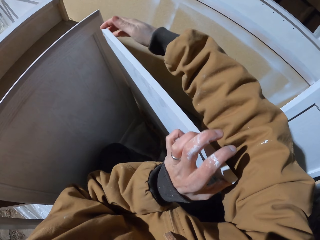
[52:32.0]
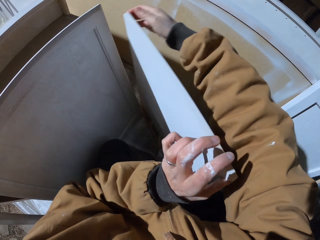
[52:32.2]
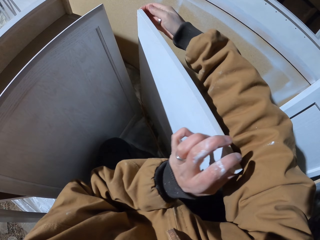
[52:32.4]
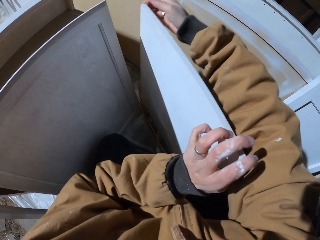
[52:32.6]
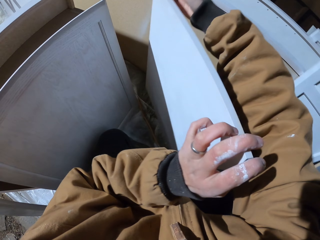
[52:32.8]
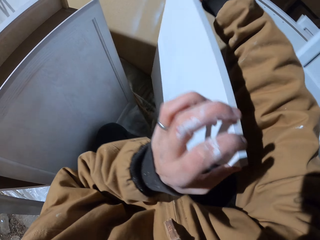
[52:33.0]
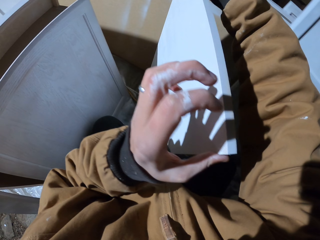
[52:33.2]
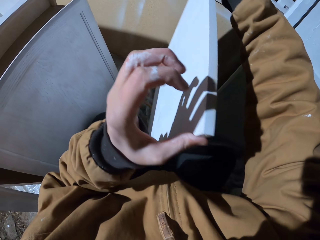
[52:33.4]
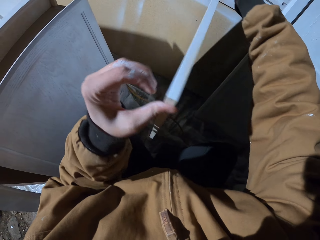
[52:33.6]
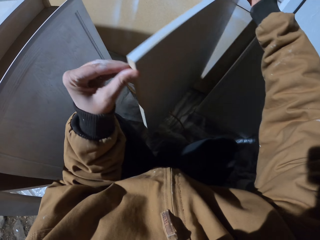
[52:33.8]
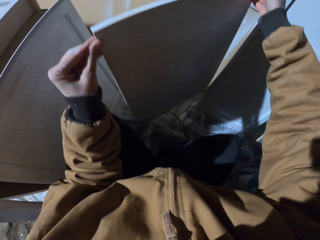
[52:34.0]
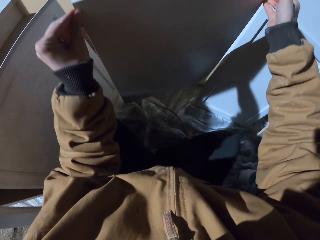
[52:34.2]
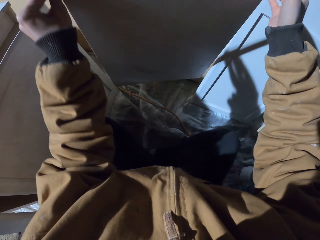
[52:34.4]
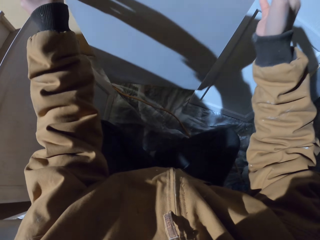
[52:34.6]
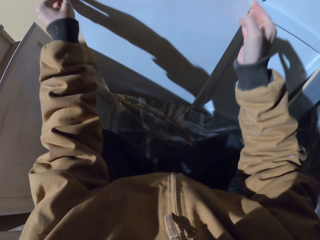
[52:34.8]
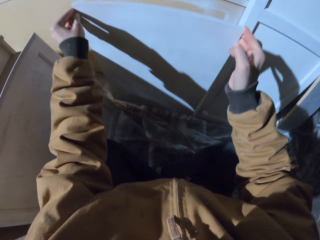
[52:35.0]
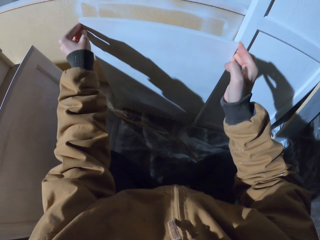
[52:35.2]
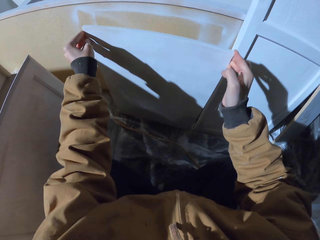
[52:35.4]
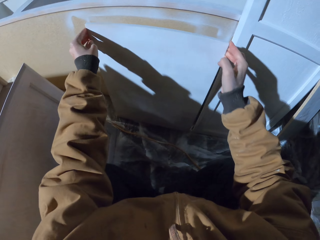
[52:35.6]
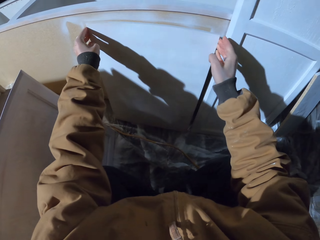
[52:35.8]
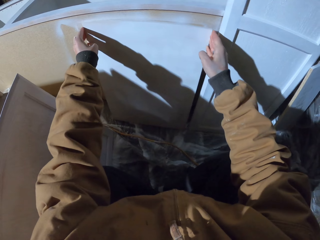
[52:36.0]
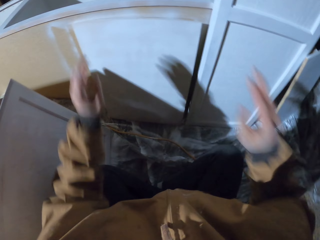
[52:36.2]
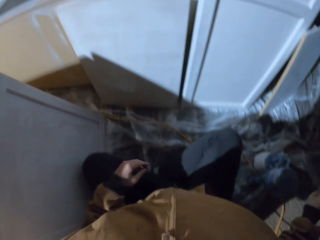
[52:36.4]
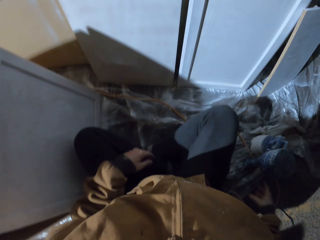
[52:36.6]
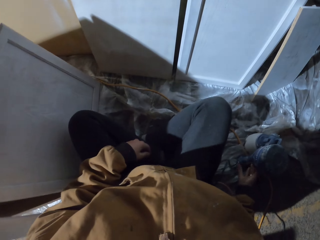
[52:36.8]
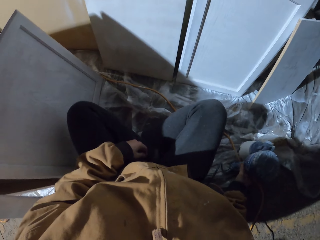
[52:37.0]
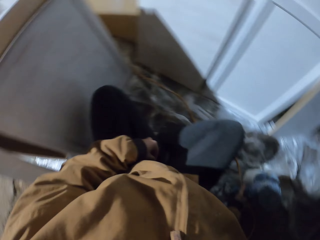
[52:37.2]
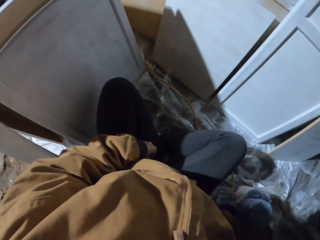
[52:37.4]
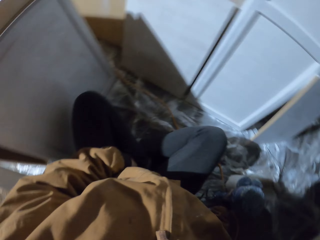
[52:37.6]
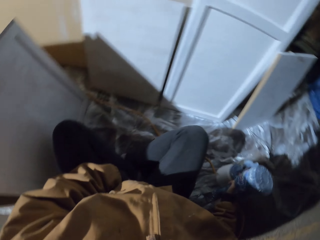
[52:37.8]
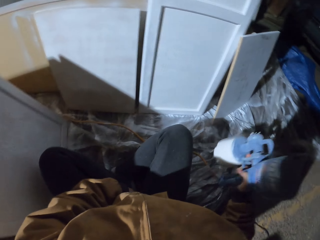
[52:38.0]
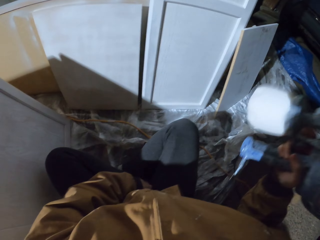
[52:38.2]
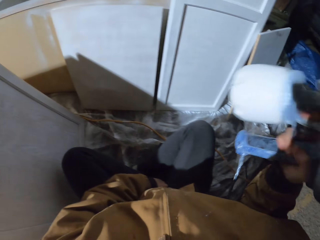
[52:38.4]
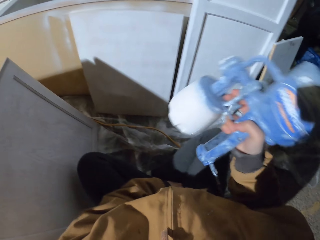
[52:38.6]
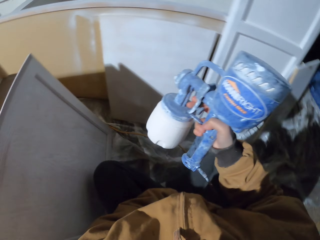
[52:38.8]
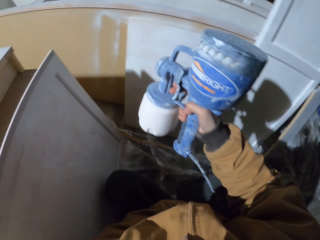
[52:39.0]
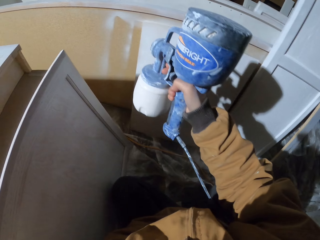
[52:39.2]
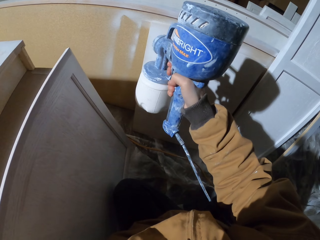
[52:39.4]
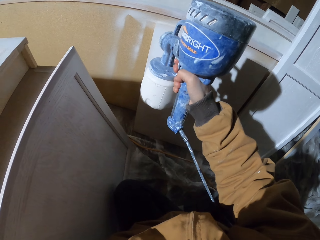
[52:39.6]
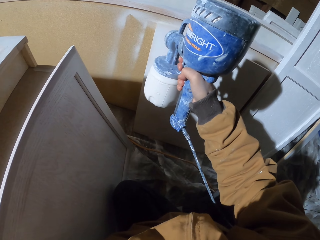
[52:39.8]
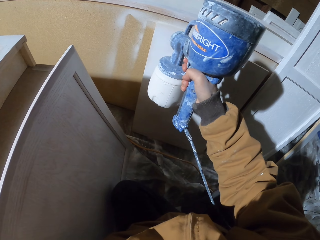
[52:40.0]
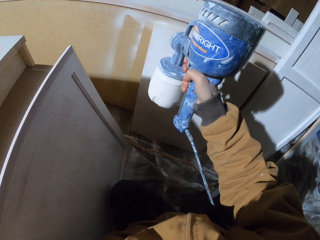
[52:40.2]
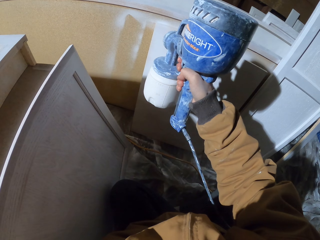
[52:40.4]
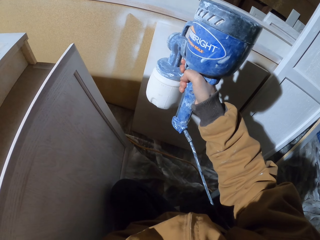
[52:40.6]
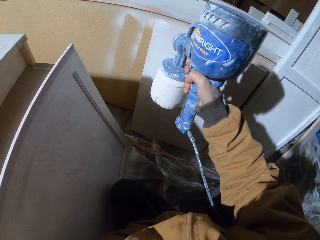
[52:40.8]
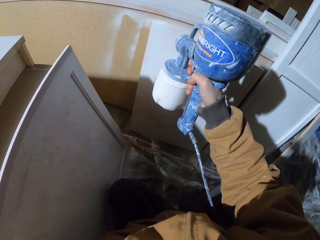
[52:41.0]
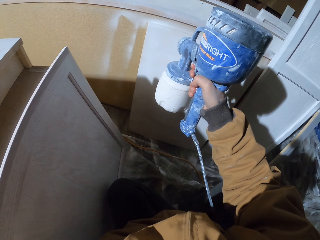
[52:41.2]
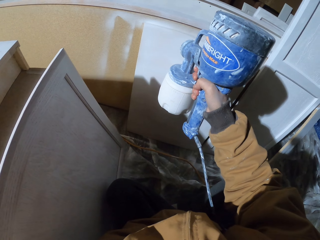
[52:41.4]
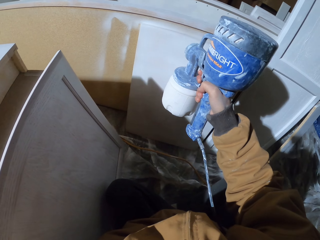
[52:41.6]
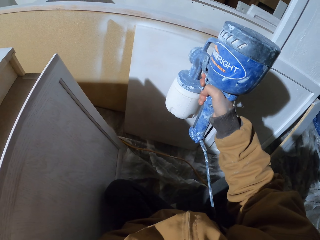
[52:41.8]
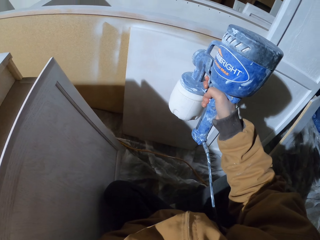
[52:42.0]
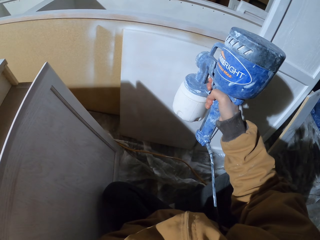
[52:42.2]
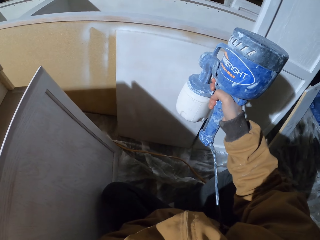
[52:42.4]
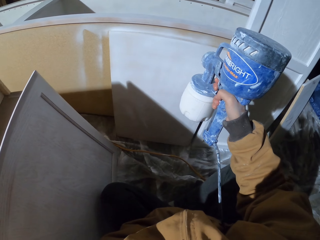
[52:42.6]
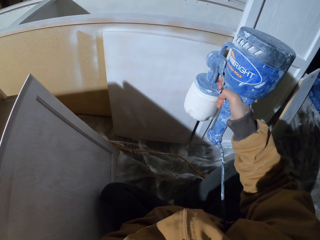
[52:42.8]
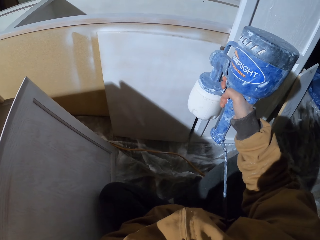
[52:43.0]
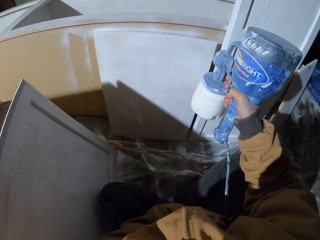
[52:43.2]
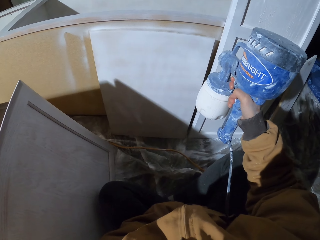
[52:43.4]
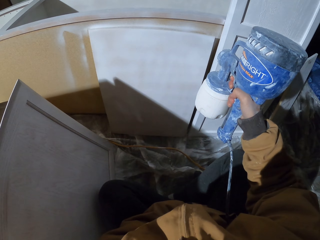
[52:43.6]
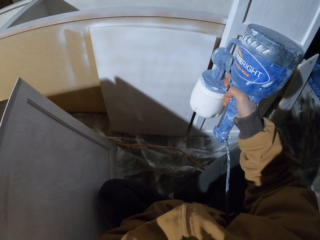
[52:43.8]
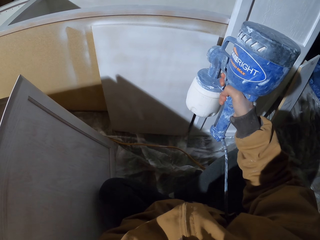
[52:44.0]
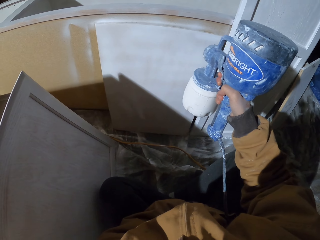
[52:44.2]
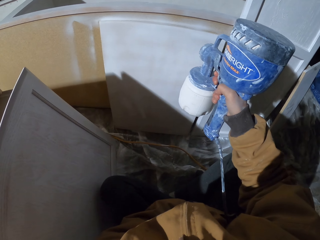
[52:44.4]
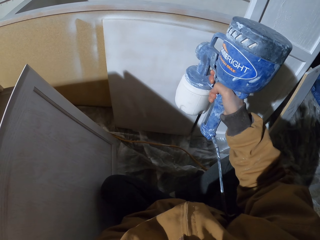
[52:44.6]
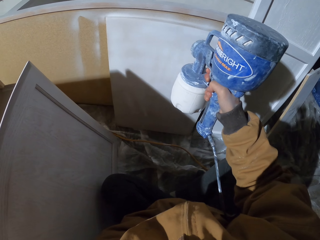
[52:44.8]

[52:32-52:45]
The camera wearer lifts the wood. They place the wood down. They move hands. They pick up the spray gun. They spray the wood.

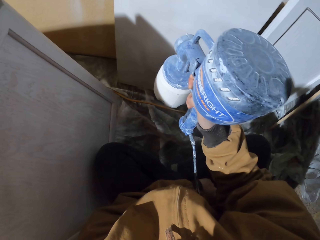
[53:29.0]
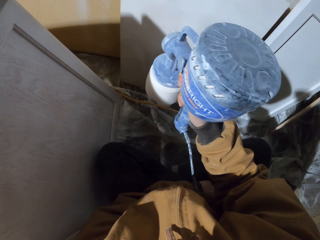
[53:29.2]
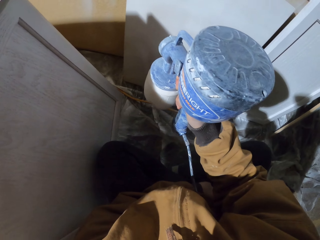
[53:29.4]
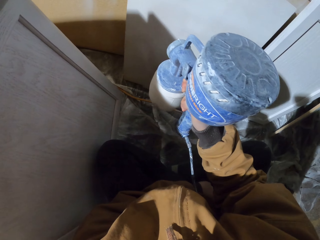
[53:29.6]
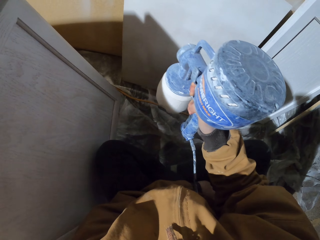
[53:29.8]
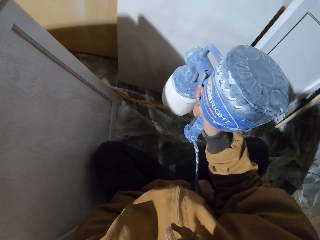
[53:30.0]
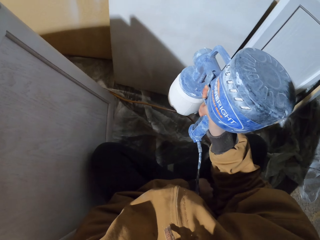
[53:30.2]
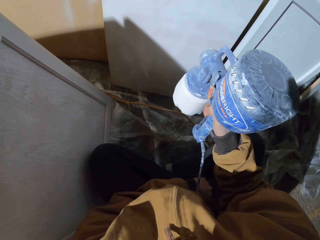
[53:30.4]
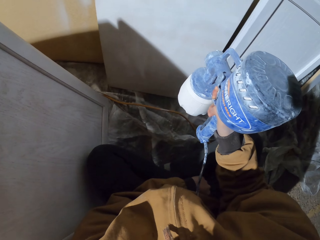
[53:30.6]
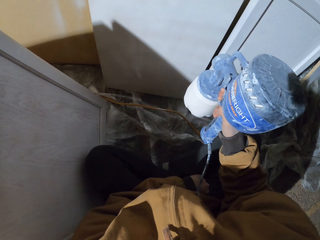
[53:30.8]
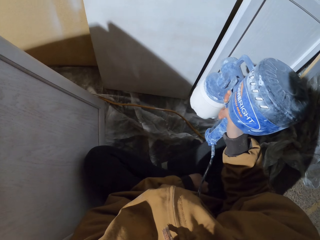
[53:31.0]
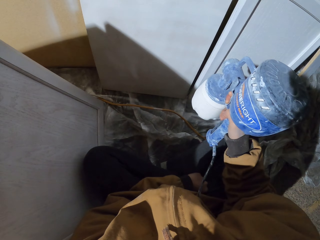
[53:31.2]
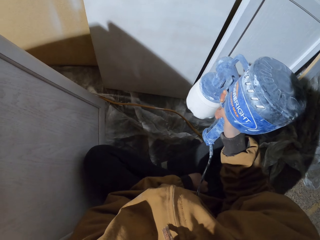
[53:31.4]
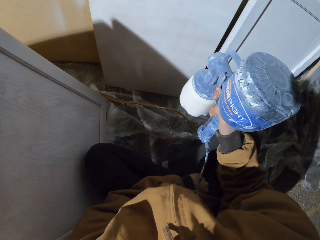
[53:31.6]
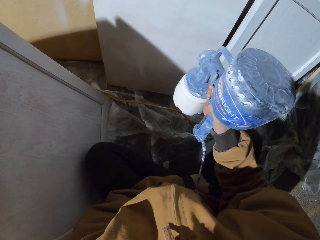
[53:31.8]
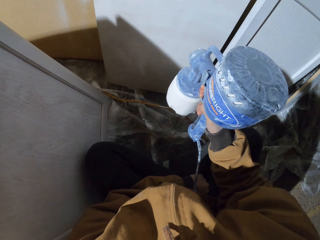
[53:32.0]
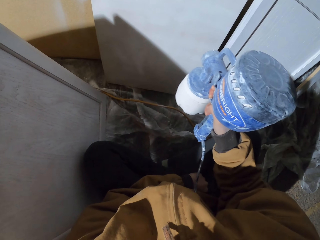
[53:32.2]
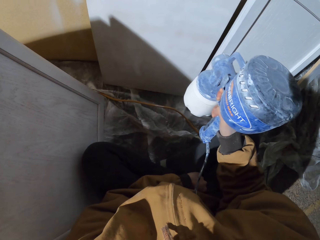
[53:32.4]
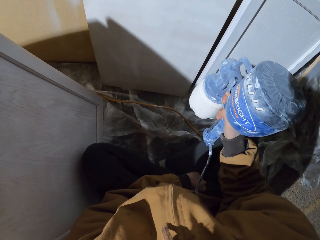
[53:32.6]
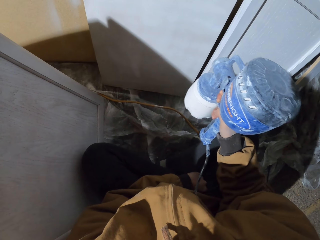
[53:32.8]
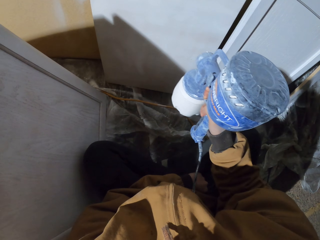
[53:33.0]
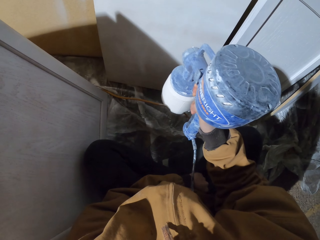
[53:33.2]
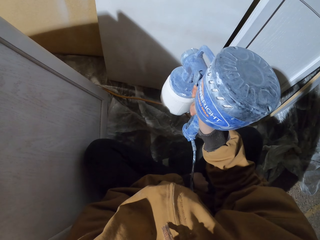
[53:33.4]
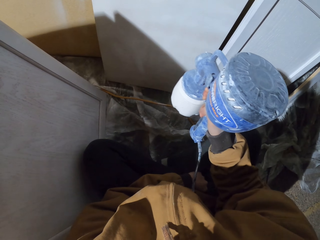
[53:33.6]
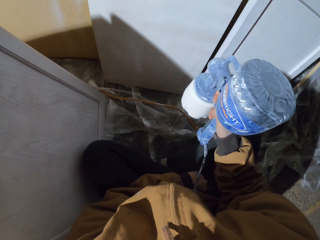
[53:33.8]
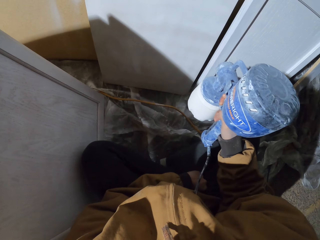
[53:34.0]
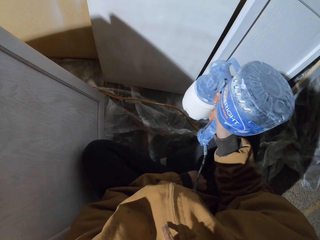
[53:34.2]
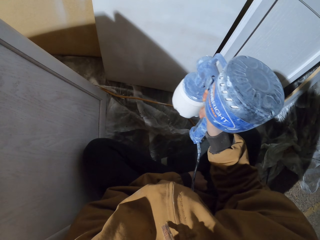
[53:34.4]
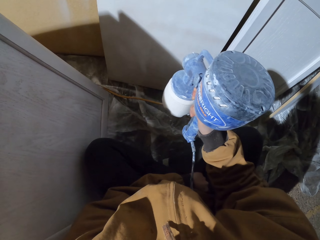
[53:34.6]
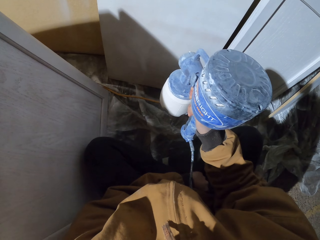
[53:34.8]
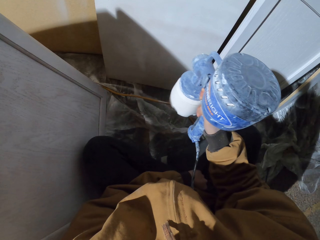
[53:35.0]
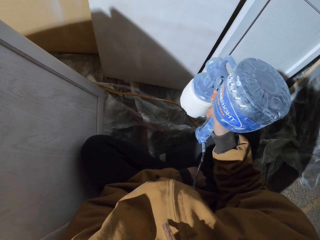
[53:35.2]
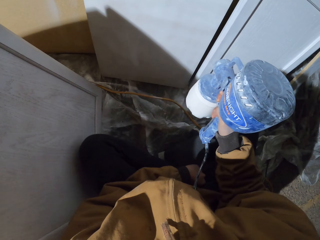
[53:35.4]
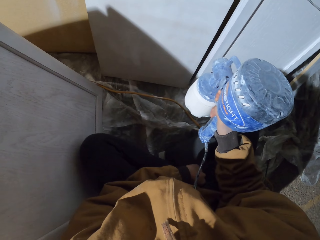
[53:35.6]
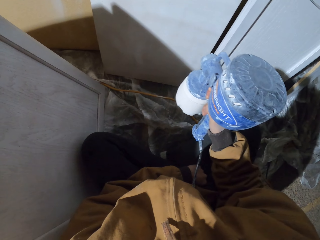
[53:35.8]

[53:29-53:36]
The camera wearer sprays the wood.

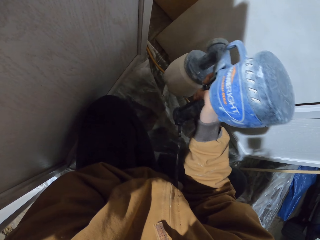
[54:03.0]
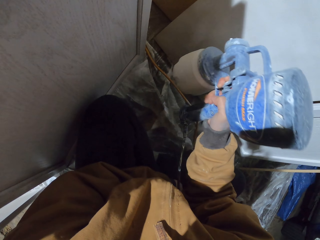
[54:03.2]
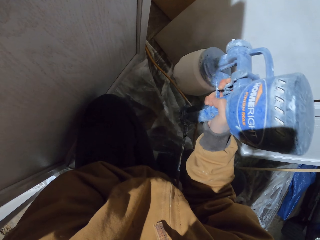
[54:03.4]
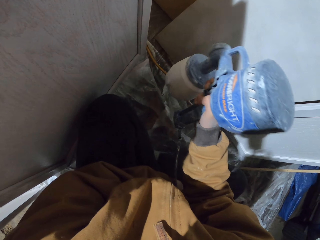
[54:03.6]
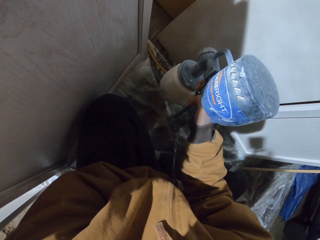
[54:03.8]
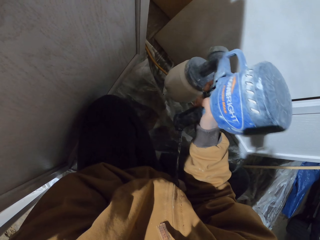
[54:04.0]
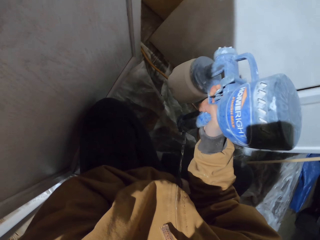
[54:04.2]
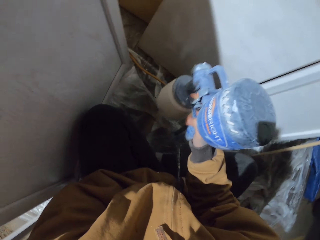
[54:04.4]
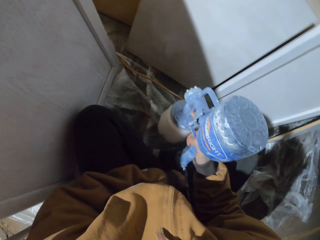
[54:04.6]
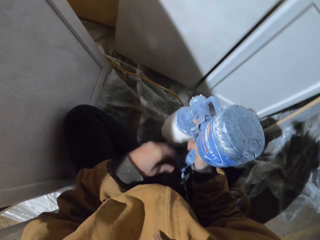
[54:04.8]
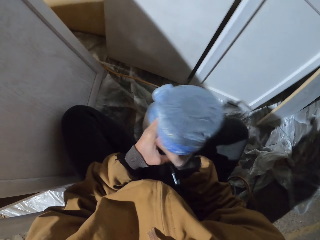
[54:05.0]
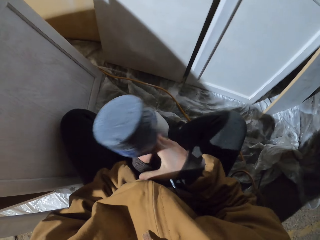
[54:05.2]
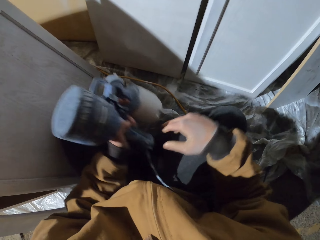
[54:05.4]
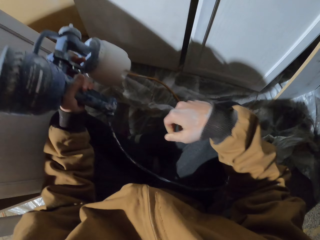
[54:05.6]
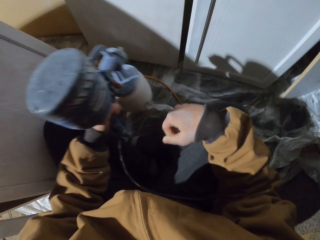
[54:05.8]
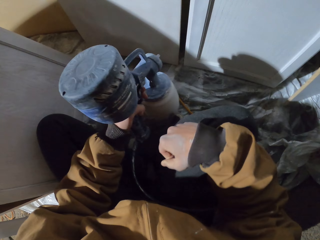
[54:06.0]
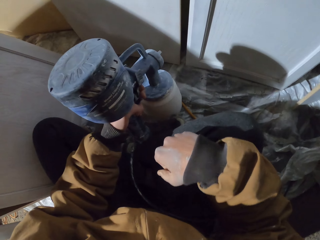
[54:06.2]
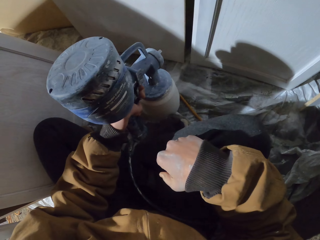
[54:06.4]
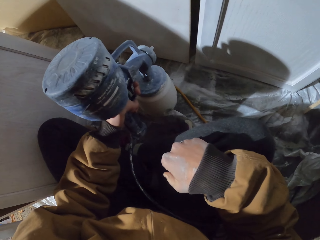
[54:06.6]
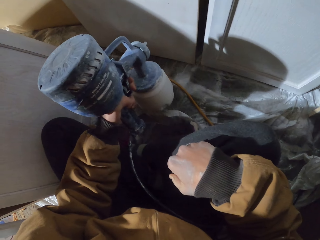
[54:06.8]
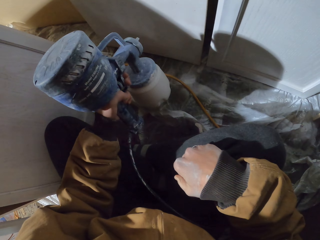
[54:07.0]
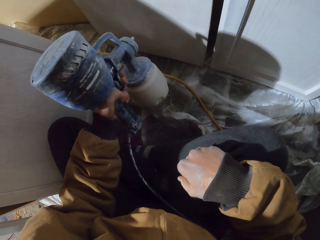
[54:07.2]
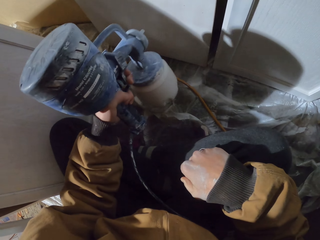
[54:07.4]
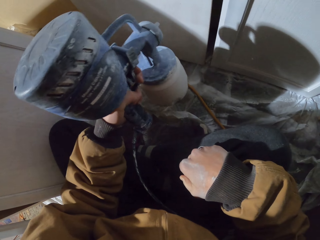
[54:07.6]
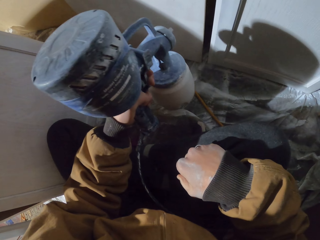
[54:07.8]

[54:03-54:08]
The camera wearer holds the spray gun. They move hands. They change hand. They spray the wood.
